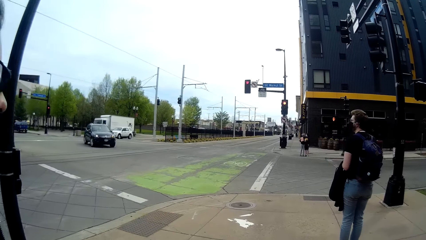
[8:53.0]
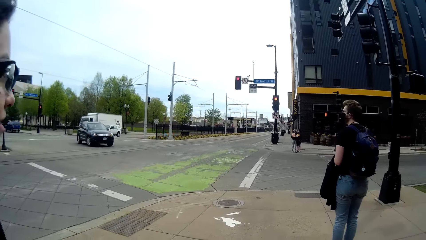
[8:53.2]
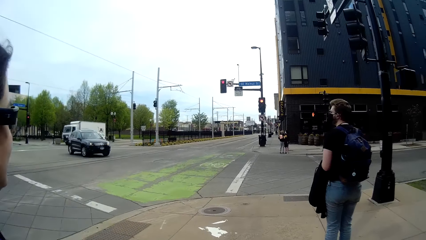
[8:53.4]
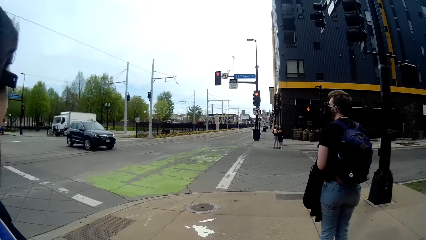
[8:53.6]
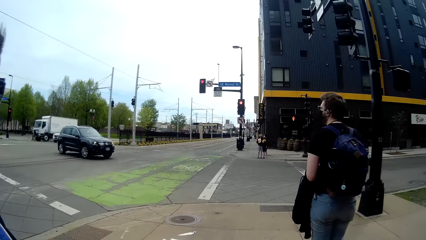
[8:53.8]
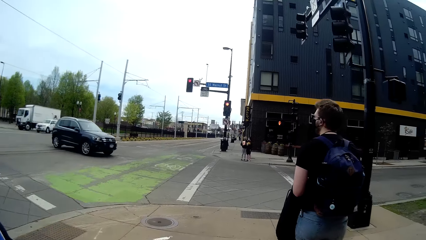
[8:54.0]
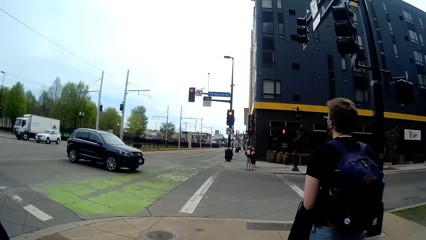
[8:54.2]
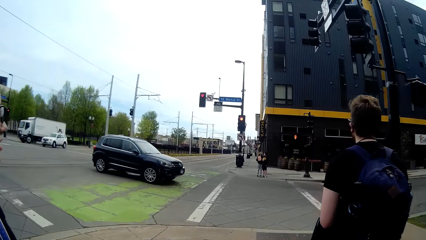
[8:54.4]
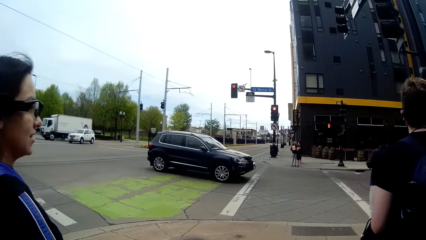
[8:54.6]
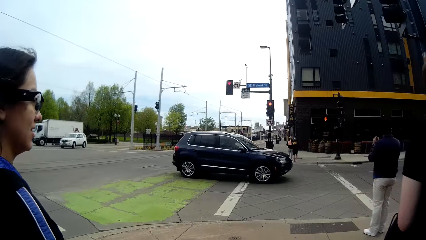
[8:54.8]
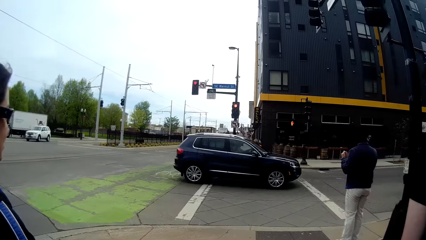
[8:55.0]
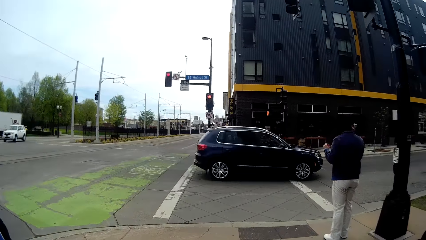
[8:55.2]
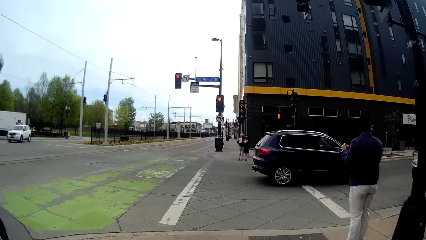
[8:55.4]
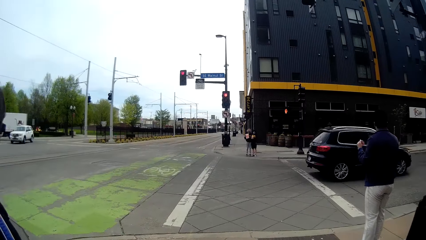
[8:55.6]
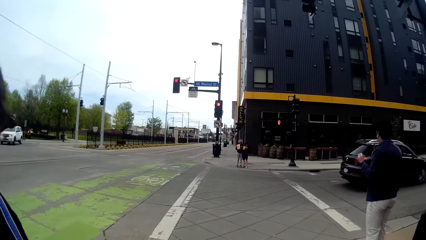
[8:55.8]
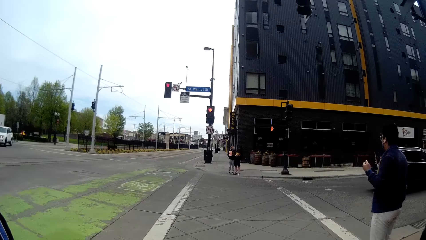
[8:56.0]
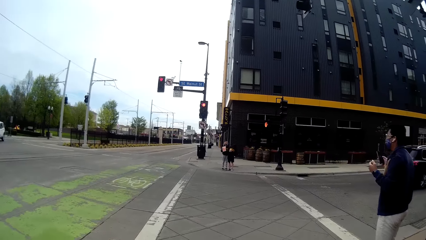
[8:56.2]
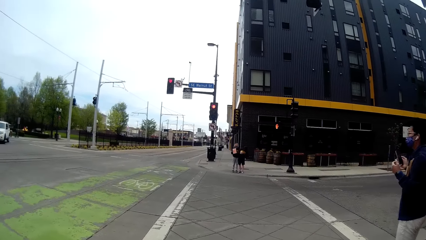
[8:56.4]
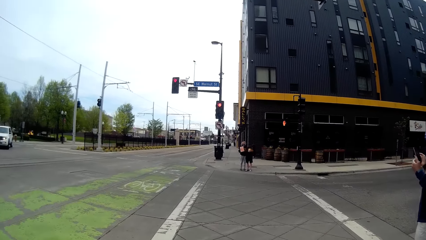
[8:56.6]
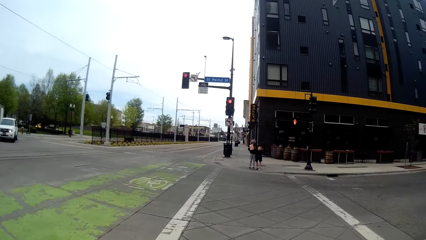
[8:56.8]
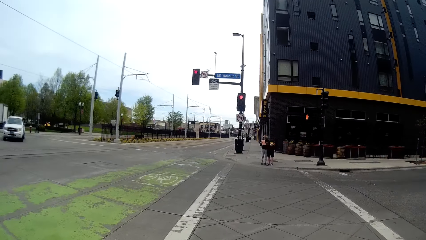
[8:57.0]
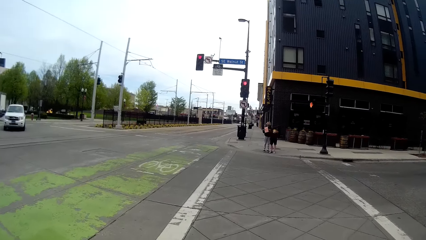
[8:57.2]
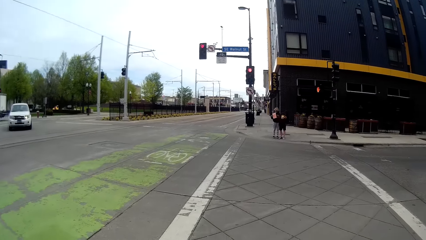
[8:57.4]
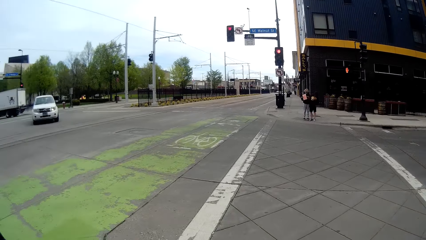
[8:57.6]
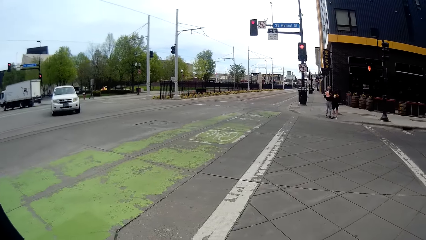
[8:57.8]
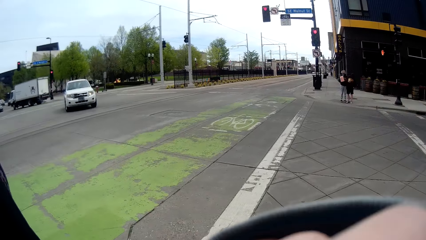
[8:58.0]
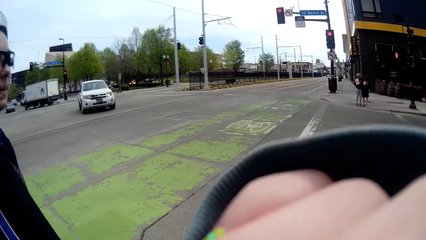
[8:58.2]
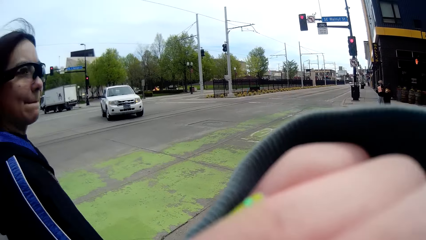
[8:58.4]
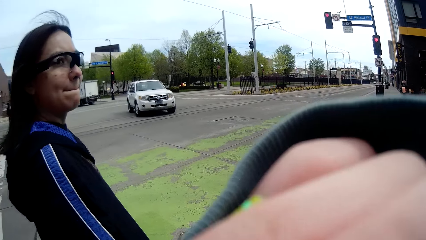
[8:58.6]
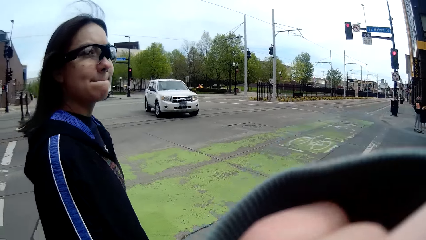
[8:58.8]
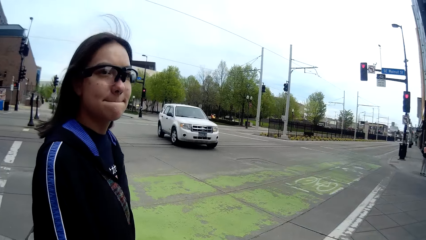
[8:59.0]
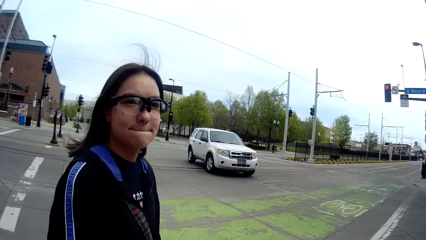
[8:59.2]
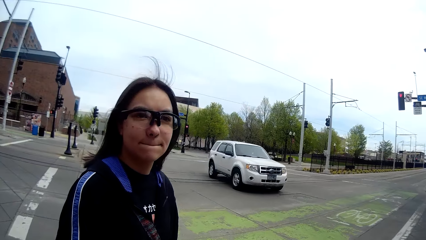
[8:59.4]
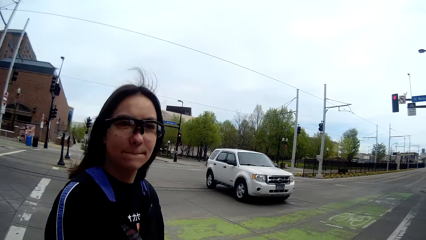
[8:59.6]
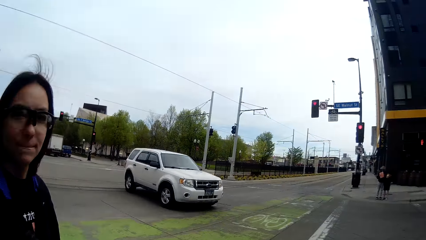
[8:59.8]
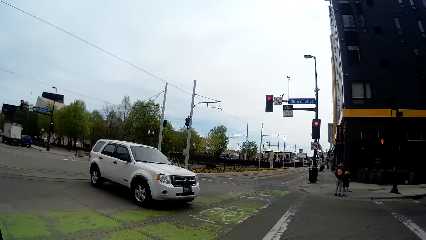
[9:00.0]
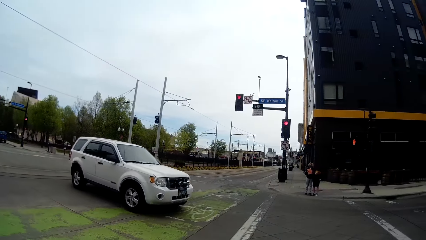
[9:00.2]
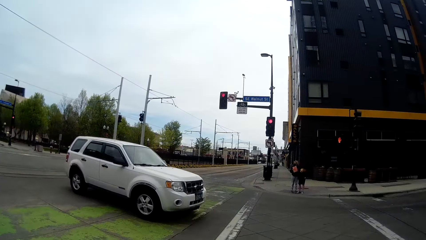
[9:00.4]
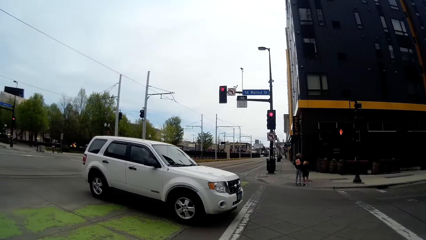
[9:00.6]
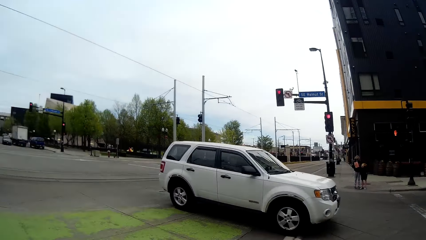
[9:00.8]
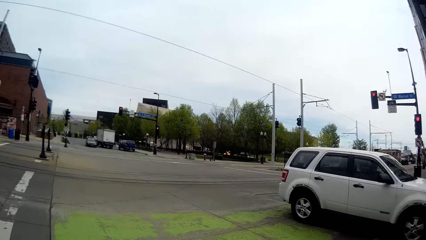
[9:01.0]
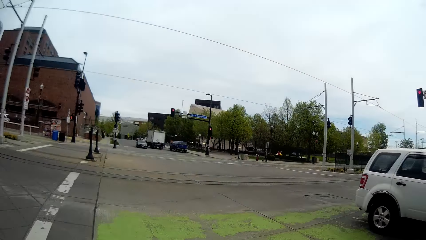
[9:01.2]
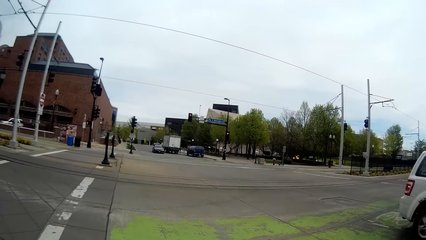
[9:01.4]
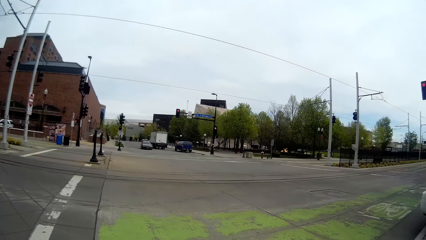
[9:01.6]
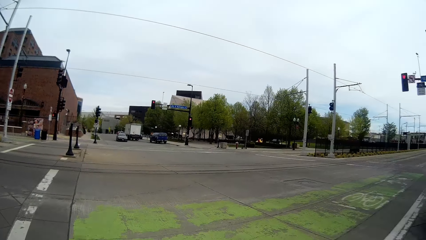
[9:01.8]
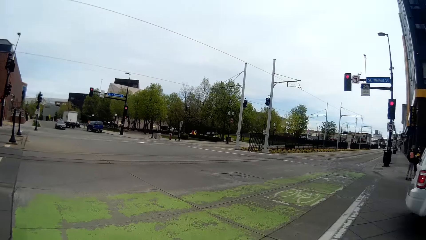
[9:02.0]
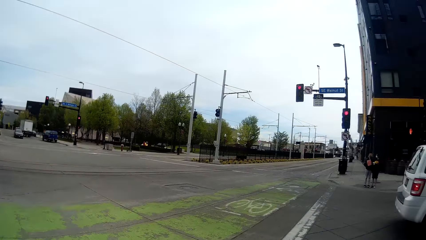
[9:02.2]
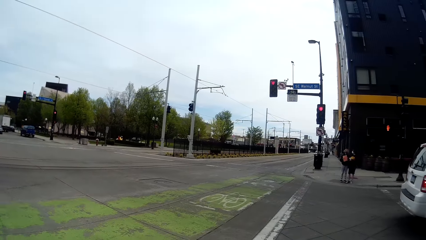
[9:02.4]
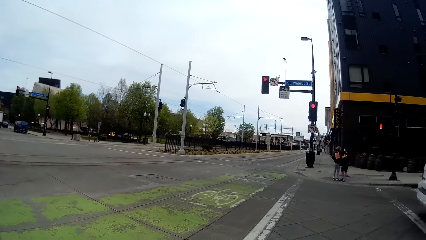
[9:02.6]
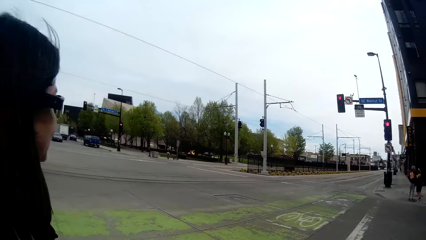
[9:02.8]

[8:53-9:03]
The camera wearer walks past a woman. She moves her hand. She stops walking at a traffic light point.

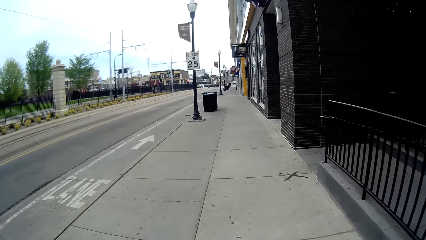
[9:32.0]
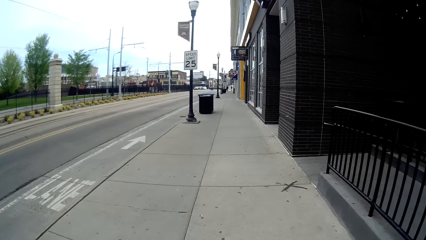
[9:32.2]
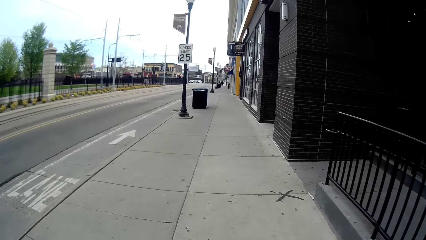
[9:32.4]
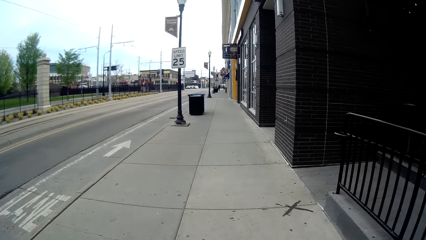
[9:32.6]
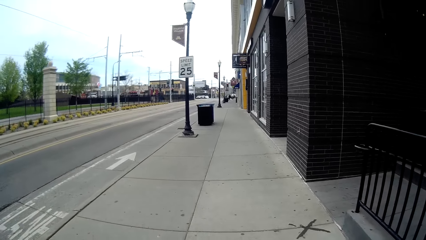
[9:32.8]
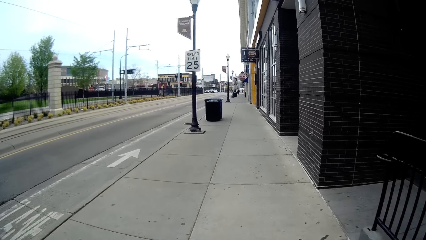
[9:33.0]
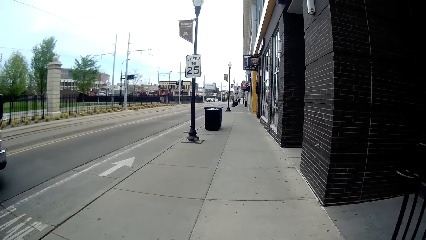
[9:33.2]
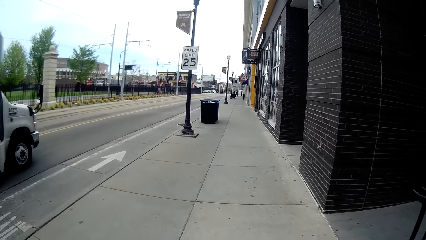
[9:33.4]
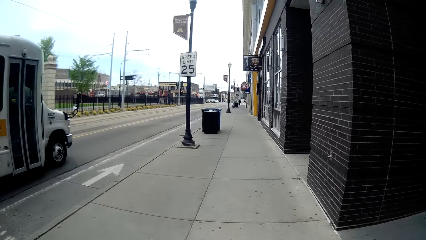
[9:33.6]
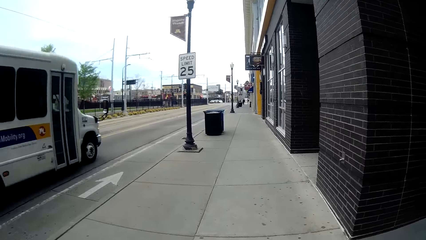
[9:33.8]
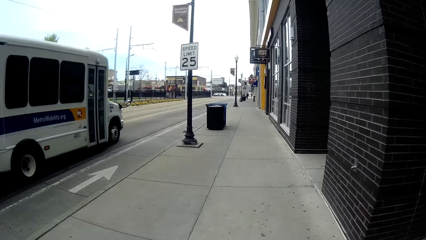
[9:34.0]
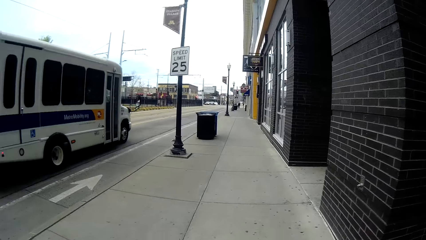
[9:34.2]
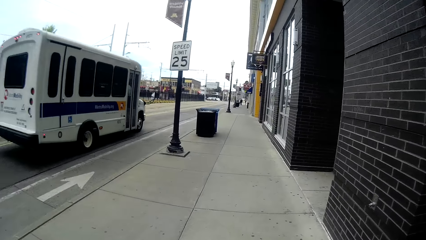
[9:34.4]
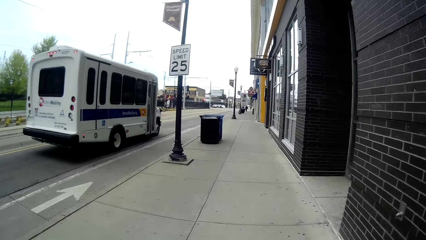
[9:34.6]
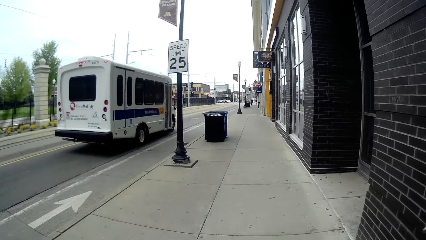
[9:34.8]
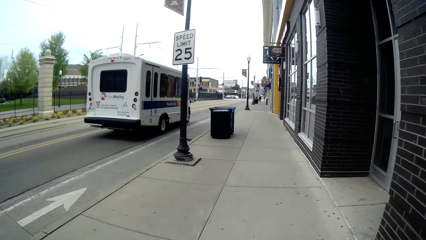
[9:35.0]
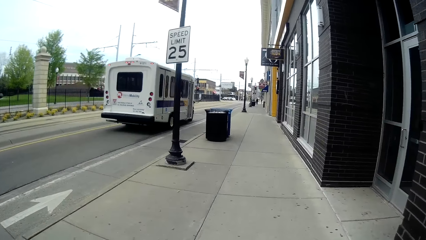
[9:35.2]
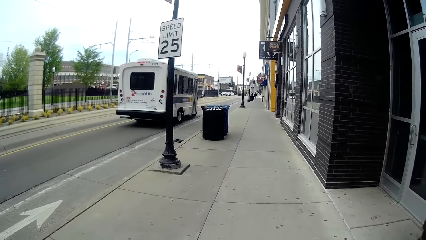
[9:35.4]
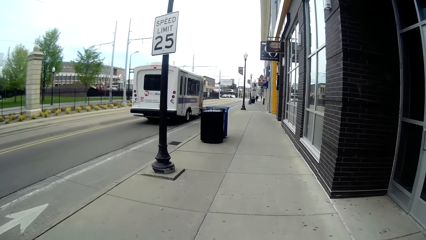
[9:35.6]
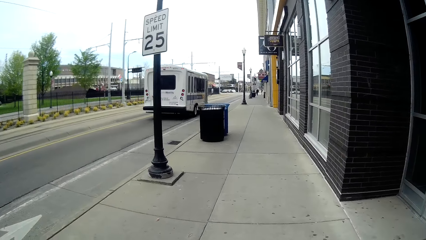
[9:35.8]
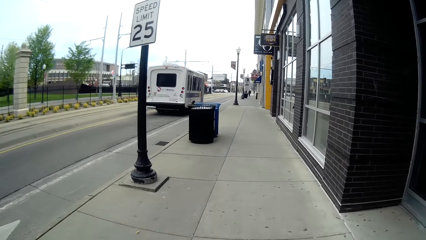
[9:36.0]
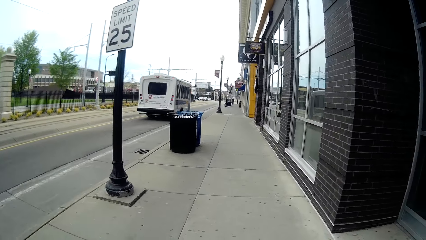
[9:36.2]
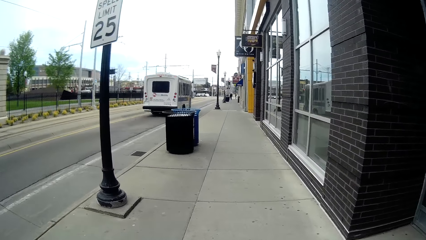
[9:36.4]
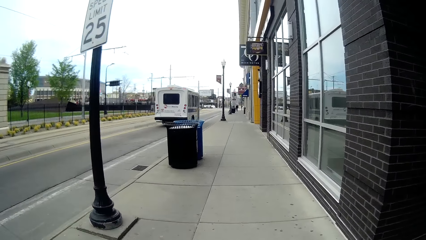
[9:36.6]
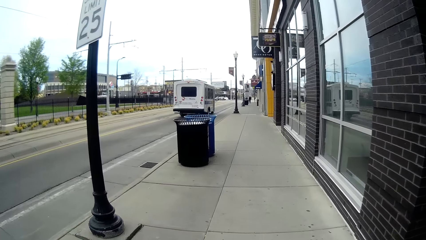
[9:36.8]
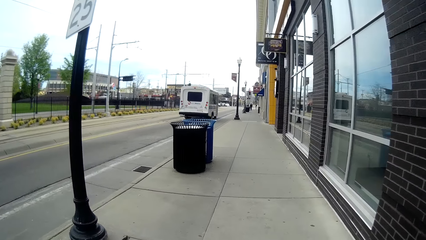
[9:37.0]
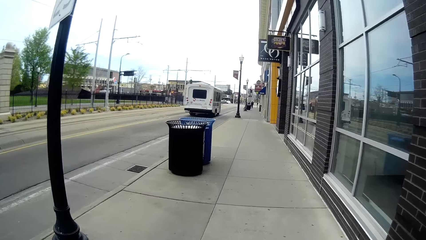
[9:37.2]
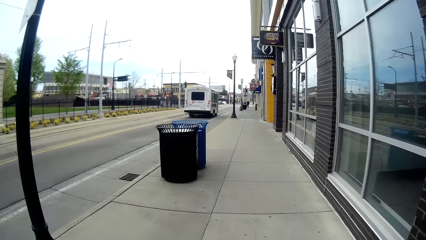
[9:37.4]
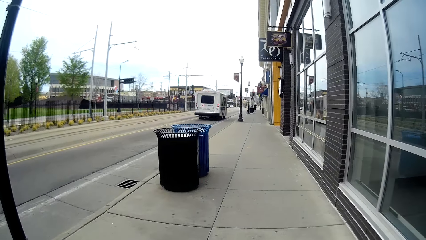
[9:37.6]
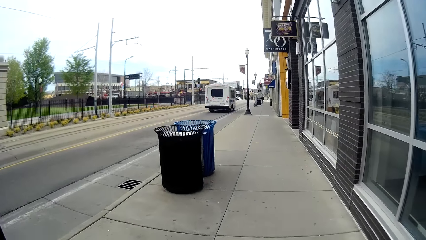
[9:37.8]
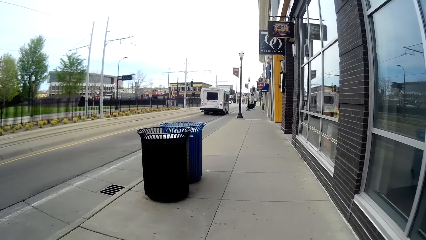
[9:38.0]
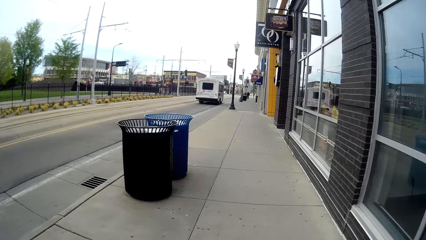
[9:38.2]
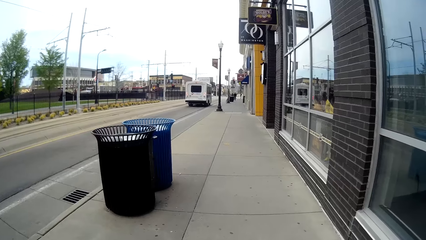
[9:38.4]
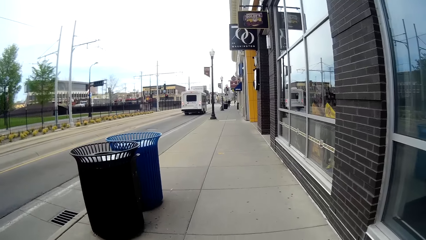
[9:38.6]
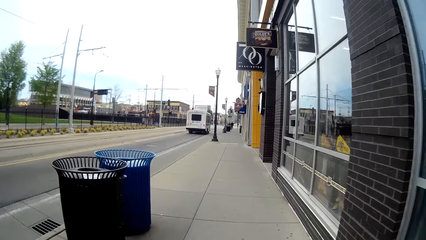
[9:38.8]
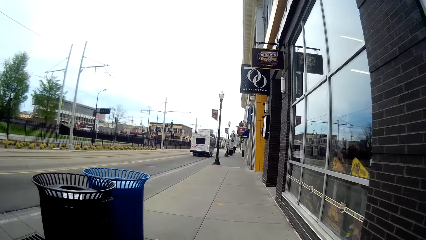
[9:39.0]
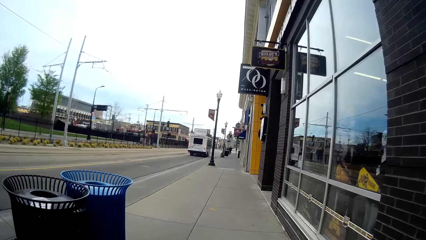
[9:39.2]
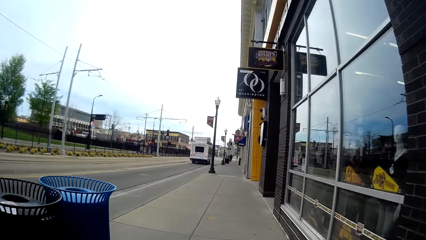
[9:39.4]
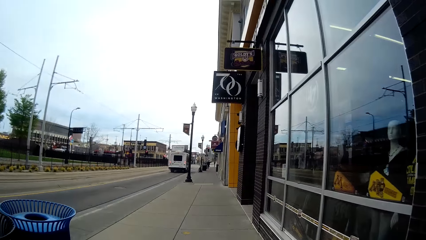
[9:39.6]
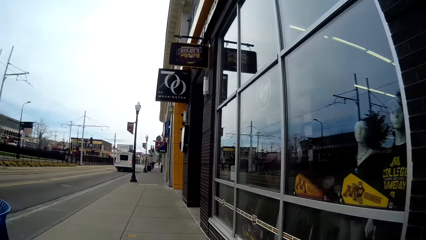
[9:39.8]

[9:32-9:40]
A white bus rides past the camera wearer.
